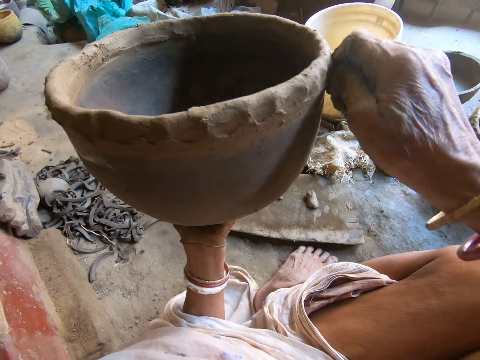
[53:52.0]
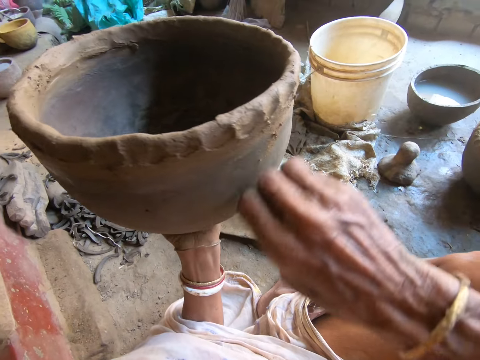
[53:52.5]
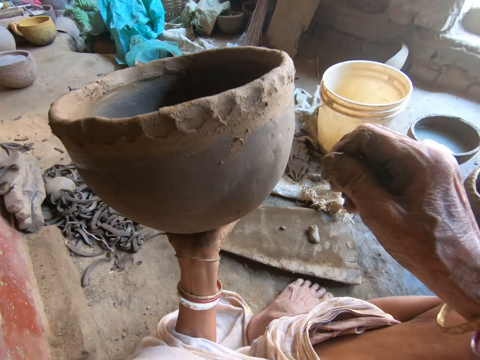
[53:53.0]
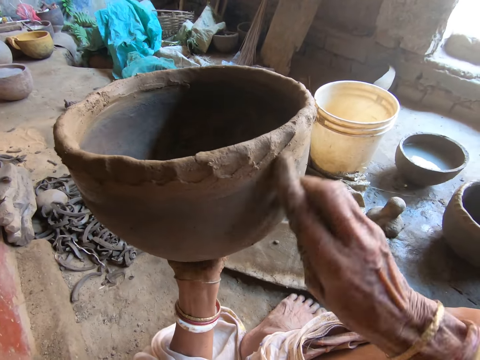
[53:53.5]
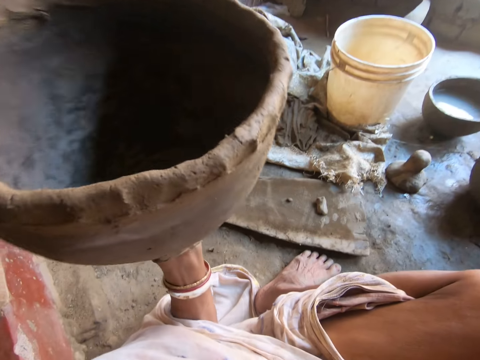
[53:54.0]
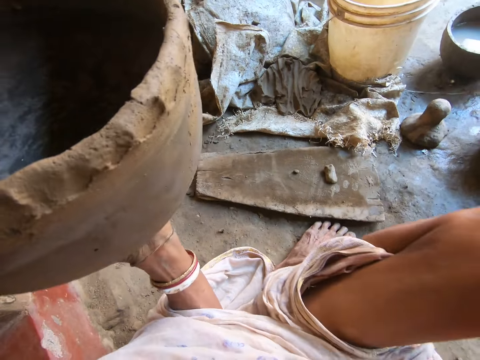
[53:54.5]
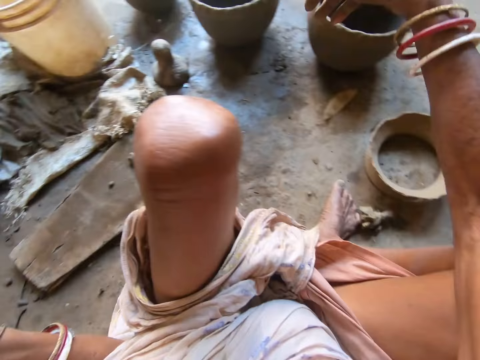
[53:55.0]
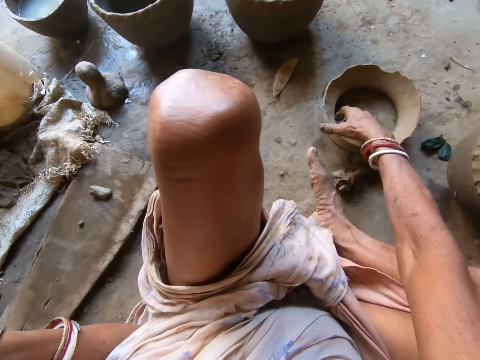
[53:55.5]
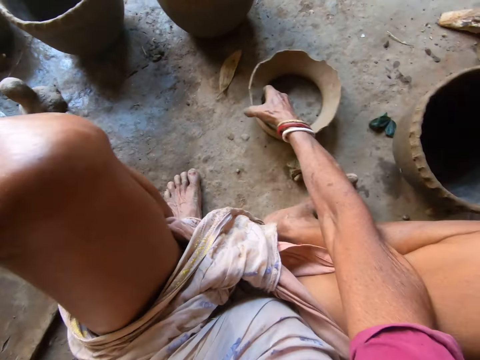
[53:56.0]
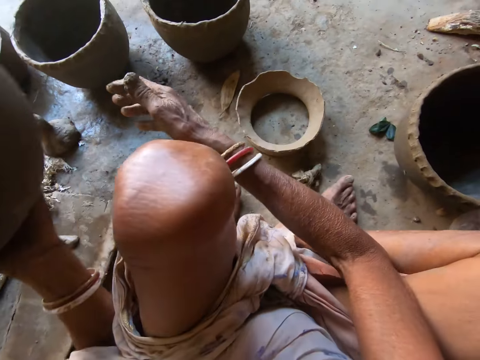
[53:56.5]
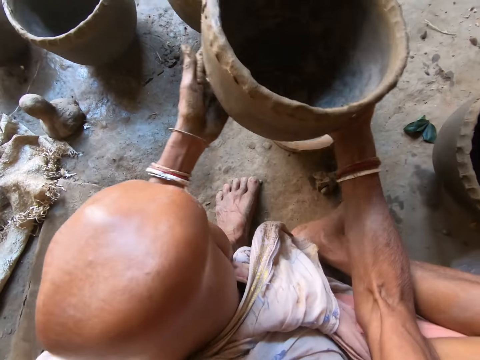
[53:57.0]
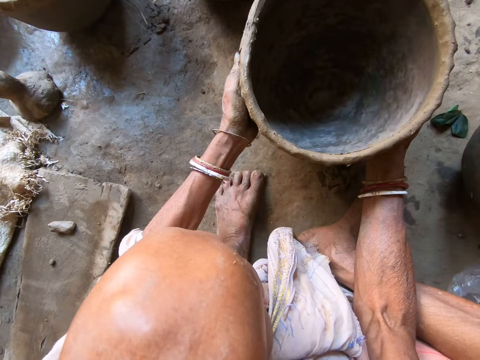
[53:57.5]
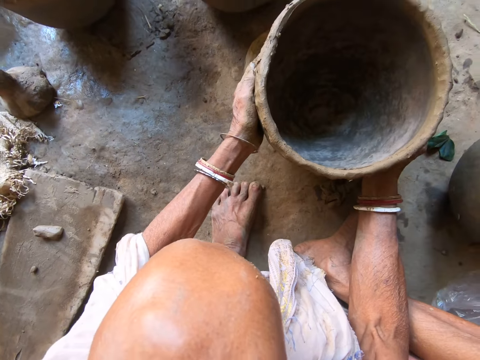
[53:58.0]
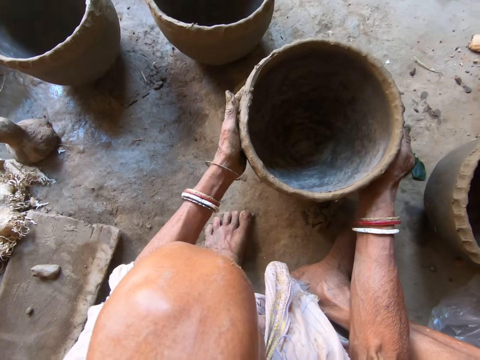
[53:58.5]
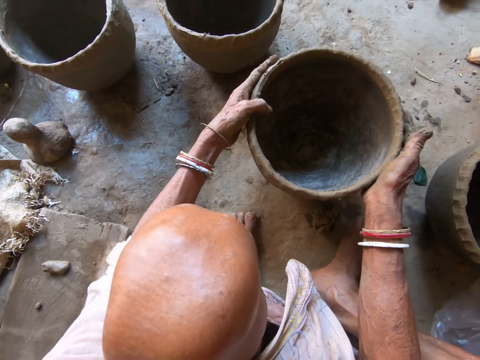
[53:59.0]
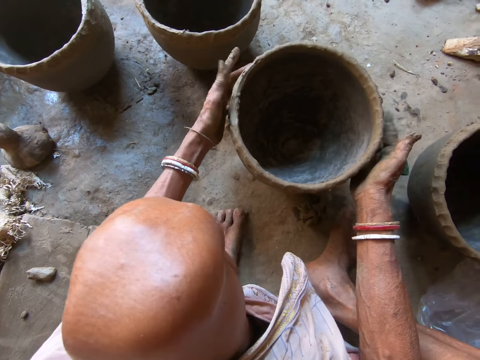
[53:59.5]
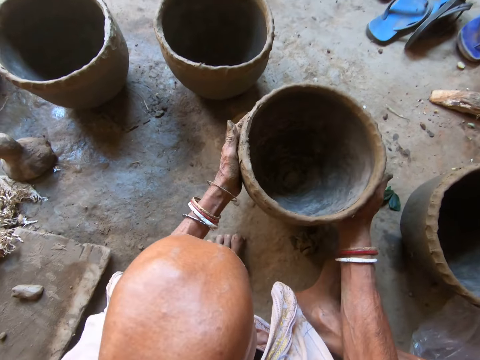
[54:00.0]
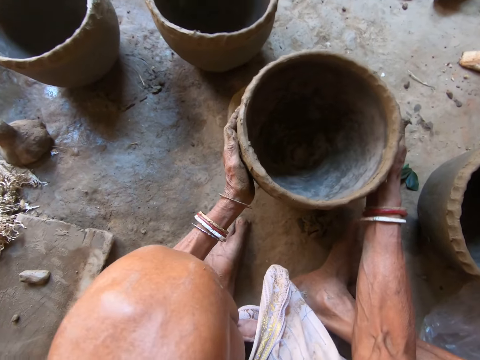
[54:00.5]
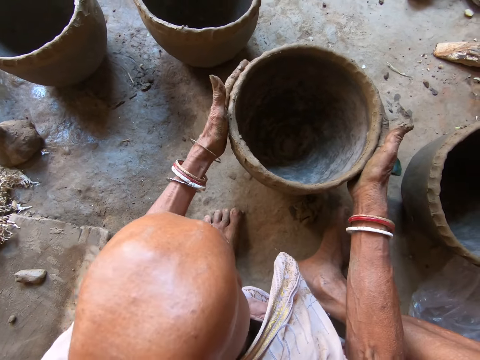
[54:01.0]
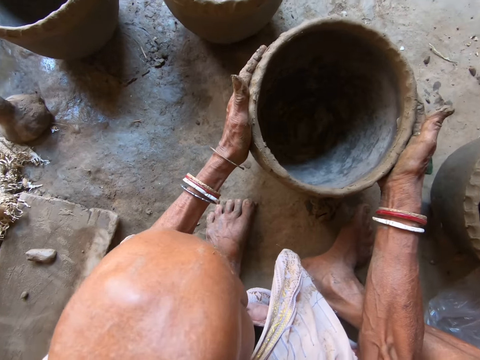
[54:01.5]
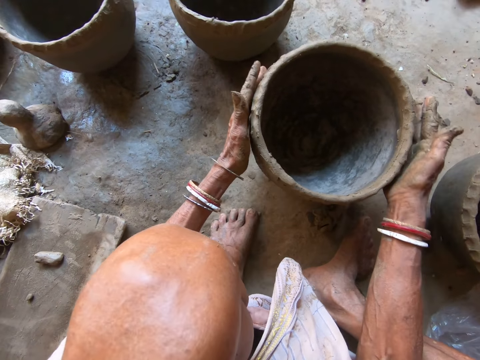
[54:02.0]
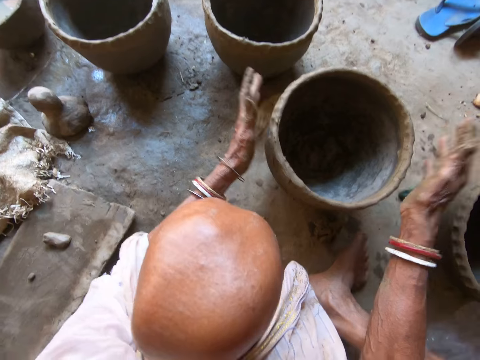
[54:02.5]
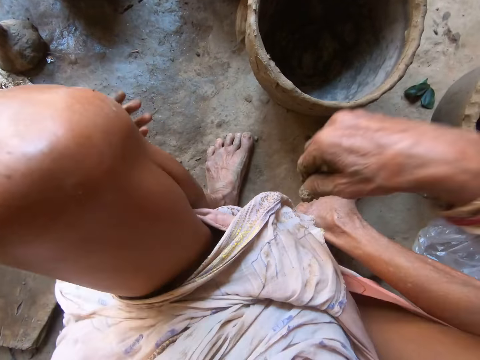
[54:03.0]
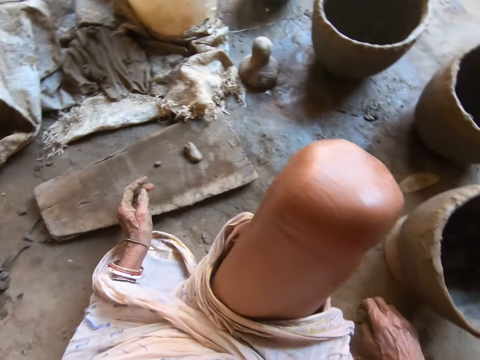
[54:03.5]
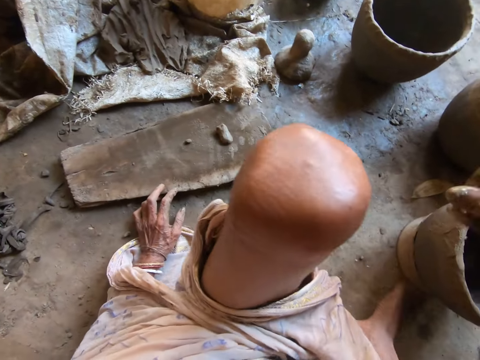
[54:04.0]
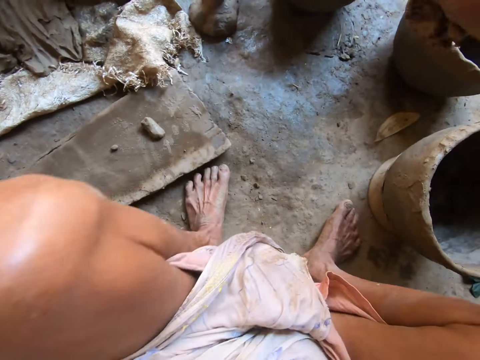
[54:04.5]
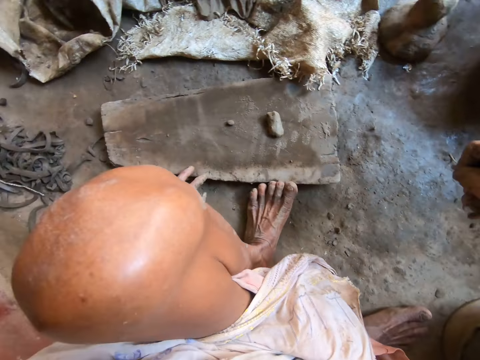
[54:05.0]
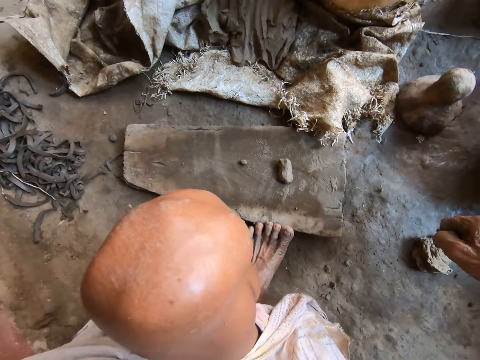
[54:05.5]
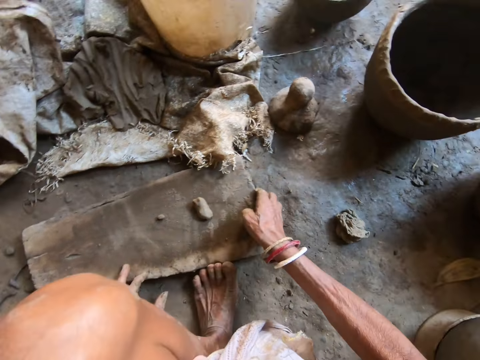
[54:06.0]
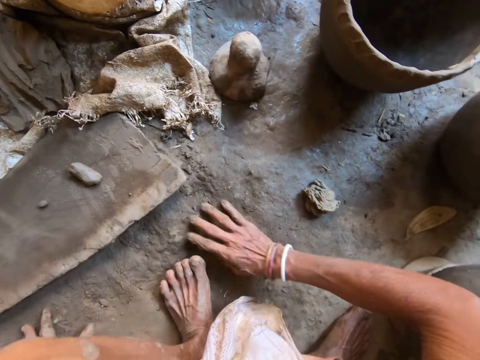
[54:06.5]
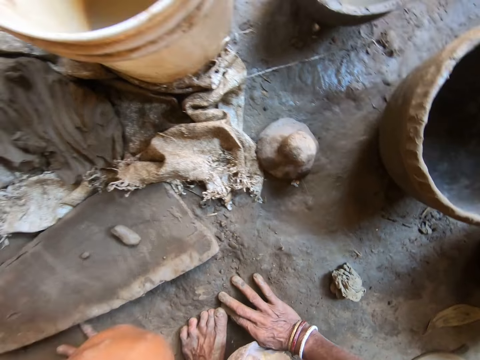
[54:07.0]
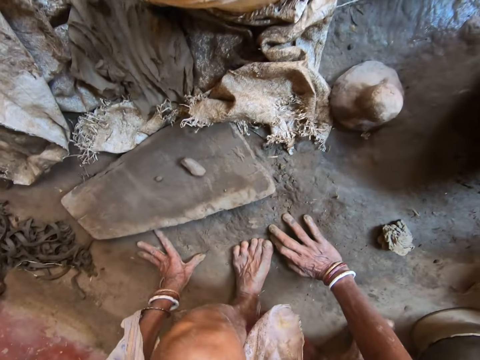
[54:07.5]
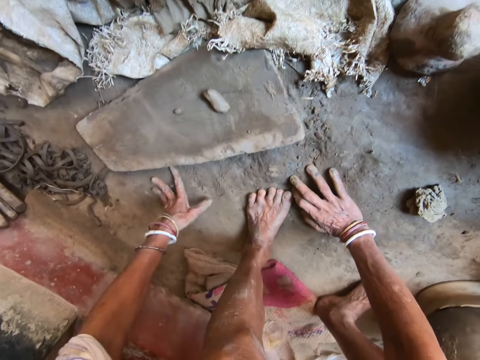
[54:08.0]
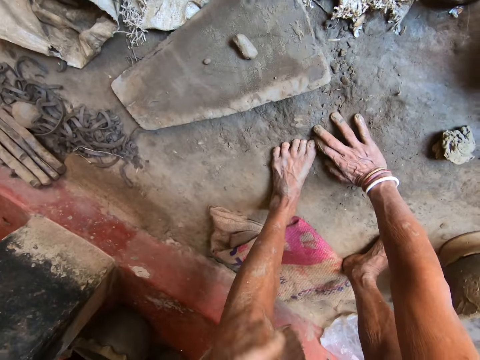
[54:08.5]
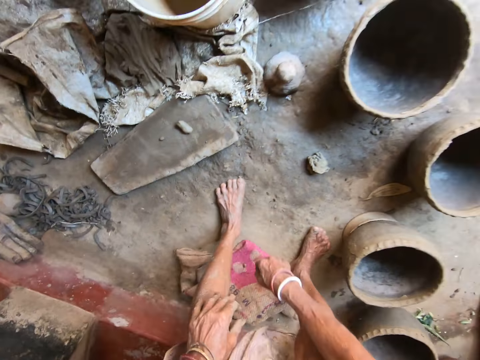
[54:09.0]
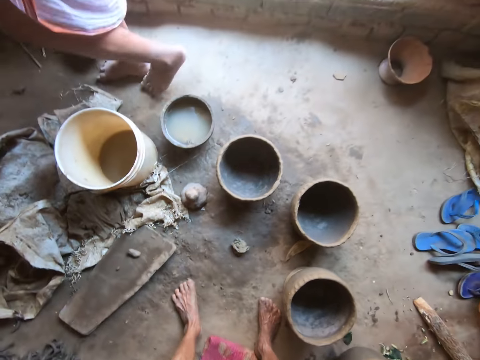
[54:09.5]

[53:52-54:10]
The camera wearer throws the clay in her hand on the floor. She moves a clay bowl on the floor with her right hand. She attaches a clay flowerpot onto the clay pot on the floor with both hands. She picks a mound of clay from the floor with her right hand and drops the mound of clay on the floor with her right hand. She moves a plank on the floor with both hands. She stands up from the floor.

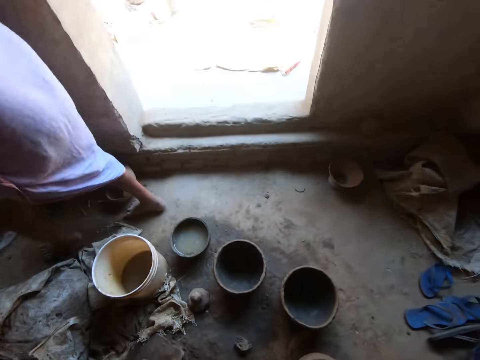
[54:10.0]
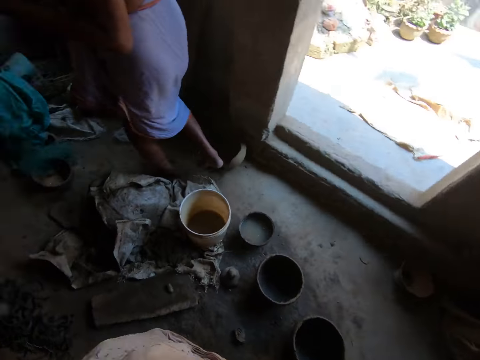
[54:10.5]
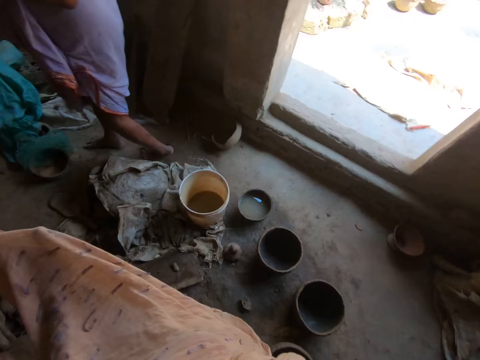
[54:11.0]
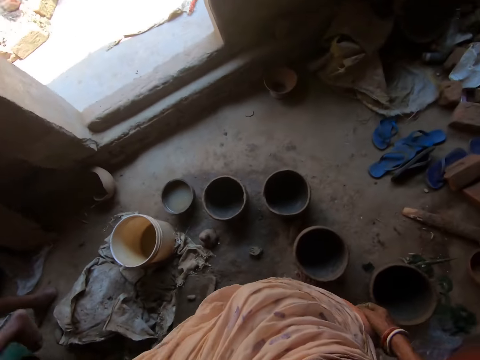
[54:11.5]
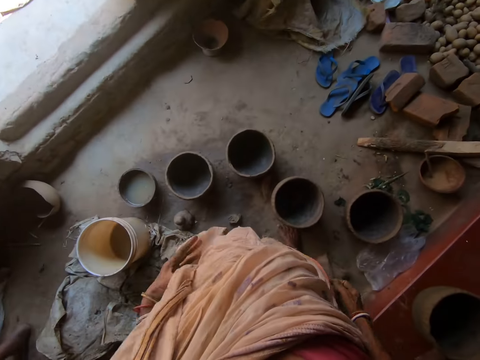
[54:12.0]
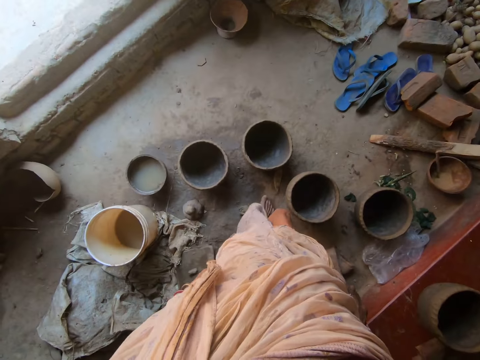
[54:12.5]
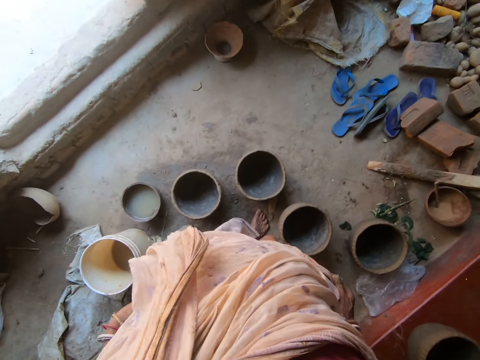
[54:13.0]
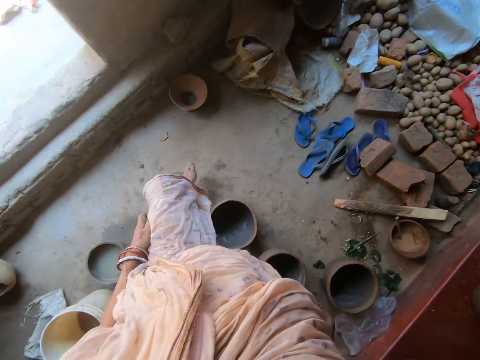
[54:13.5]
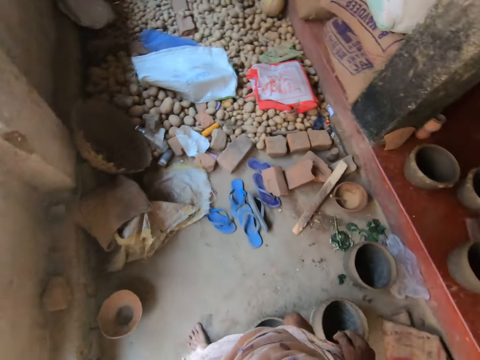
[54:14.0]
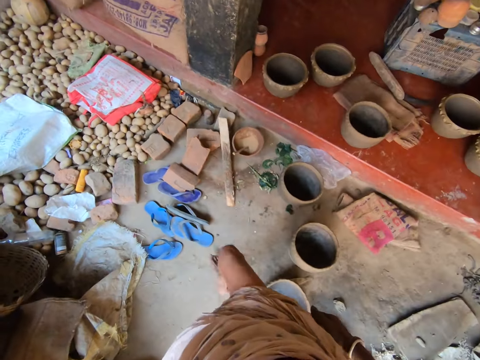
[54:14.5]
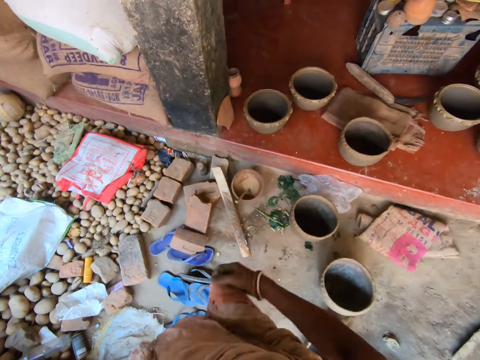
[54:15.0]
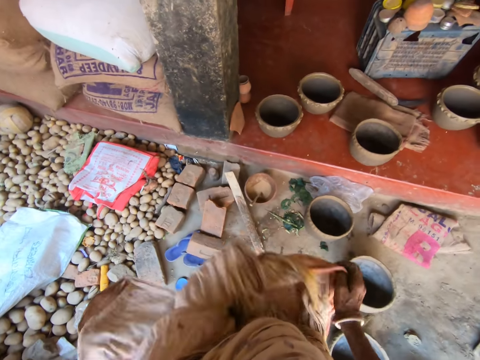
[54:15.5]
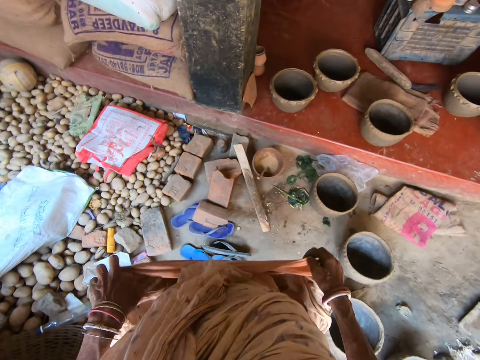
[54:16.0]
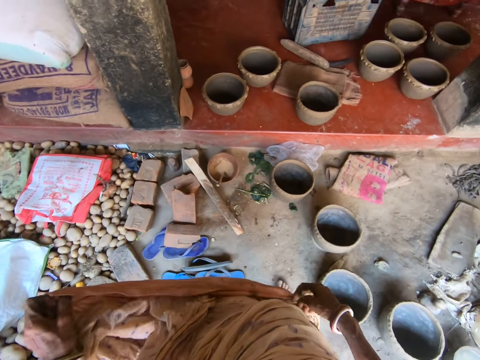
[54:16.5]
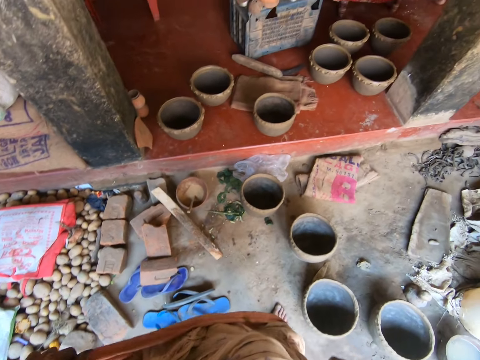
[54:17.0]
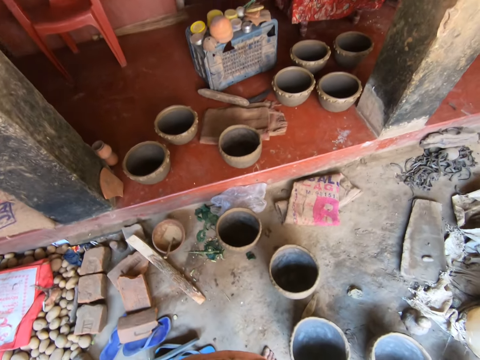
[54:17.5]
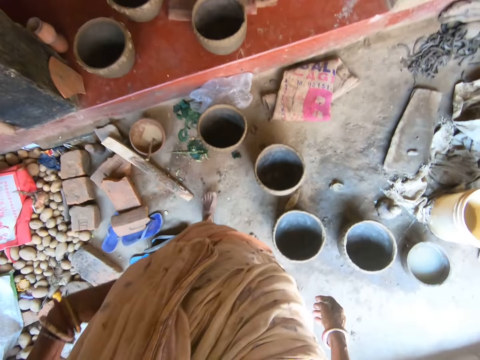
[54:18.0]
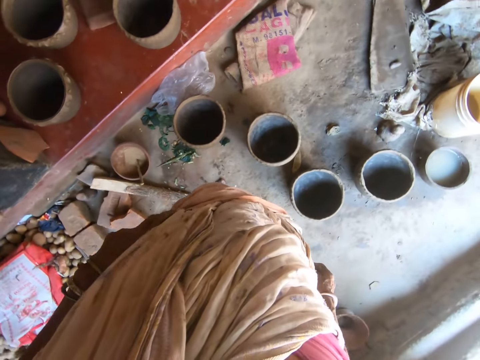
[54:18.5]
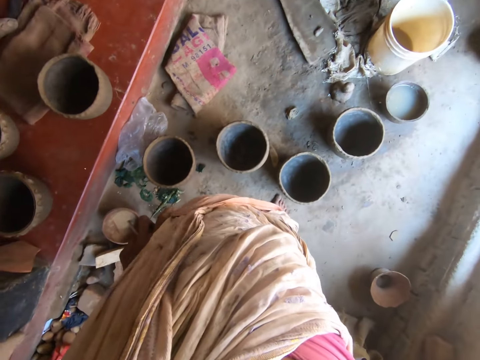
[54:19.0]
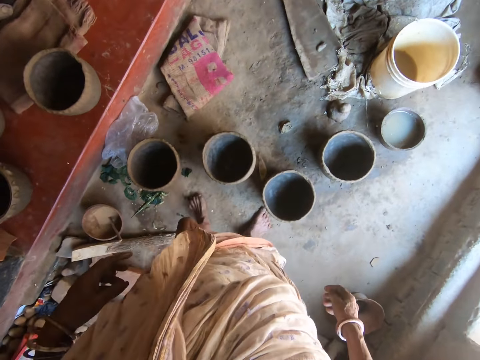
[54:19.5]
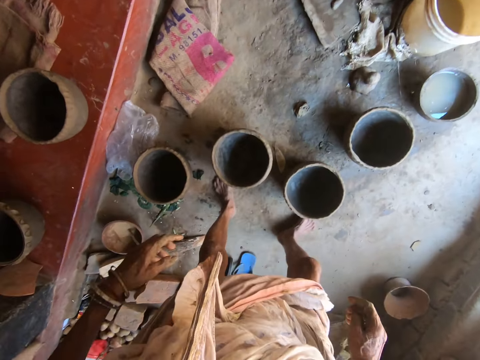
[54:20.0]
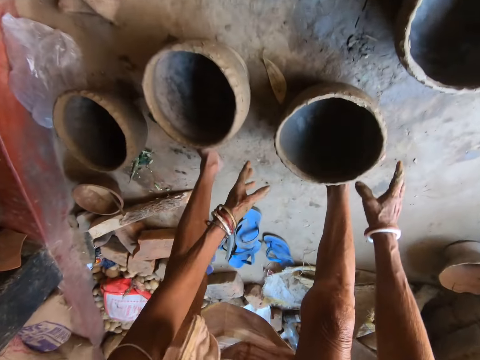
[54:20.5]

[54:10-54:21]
The camera wearer adjusts her wrapper with her left hand. She moves around. She adjusts her wrapper with both hands. She moves the clay flower pot with both hands.
